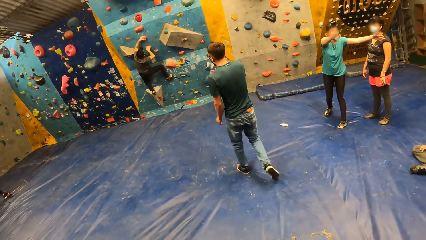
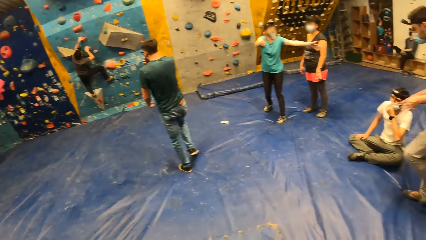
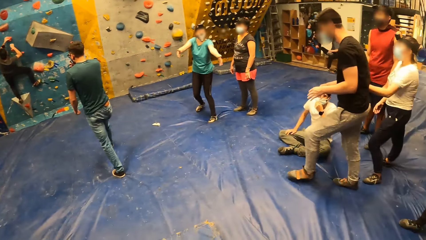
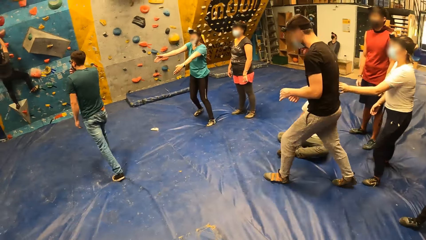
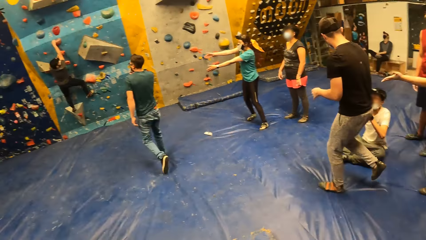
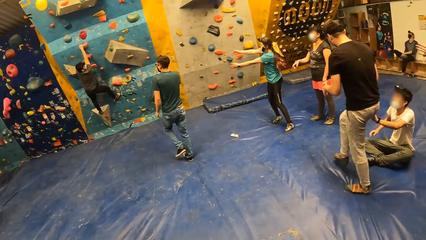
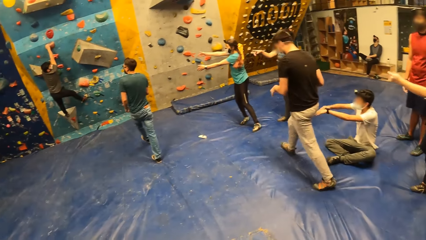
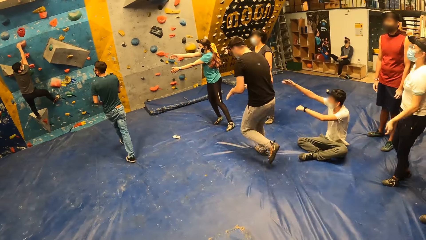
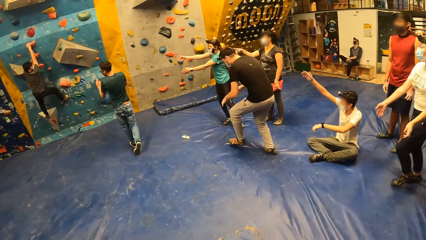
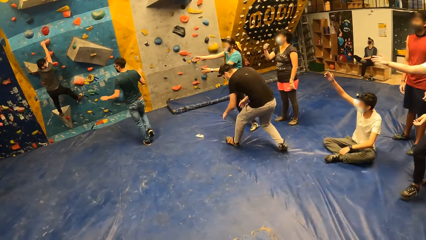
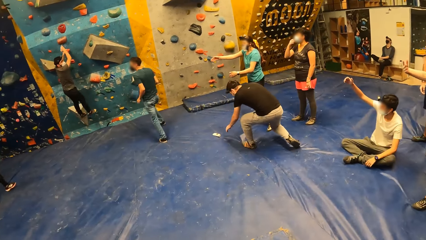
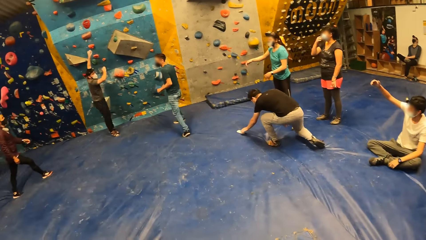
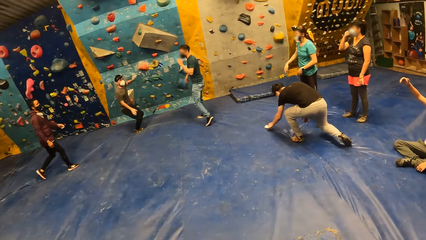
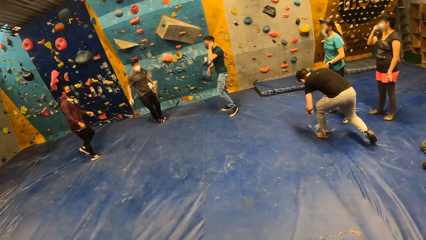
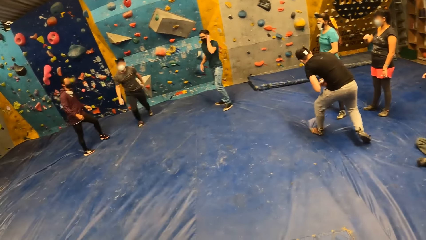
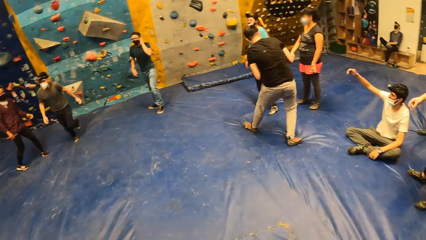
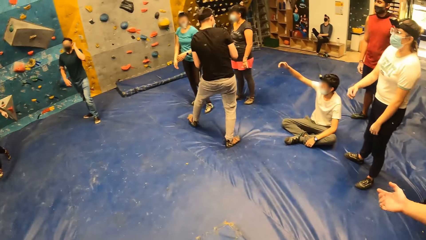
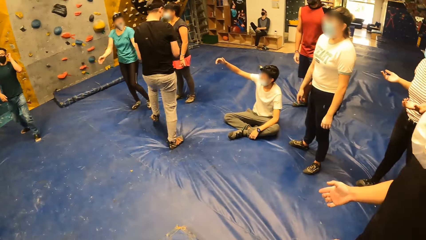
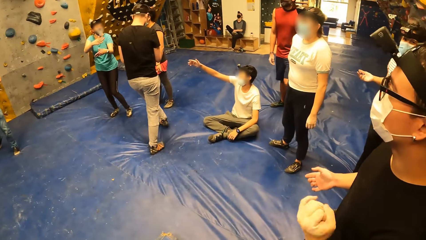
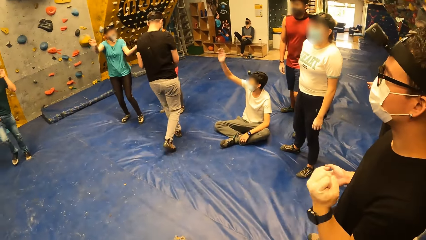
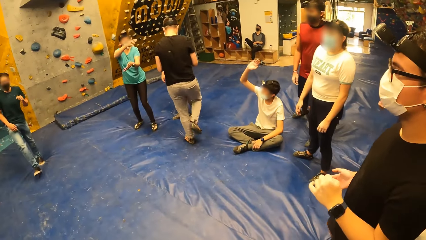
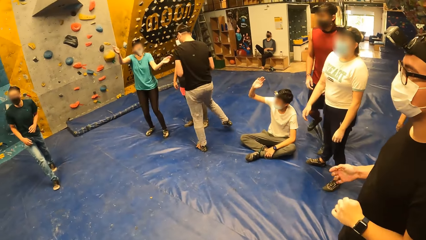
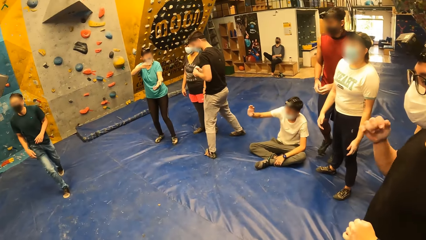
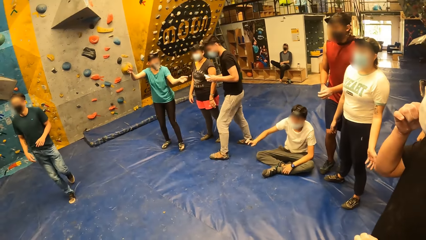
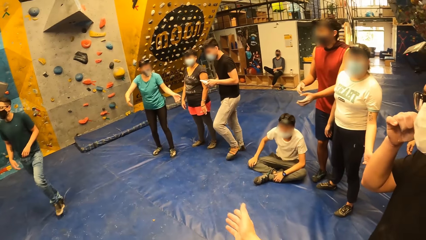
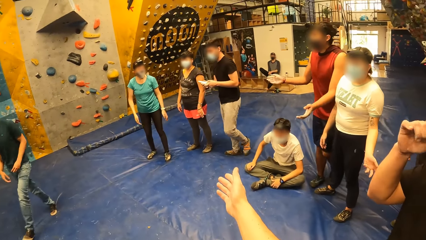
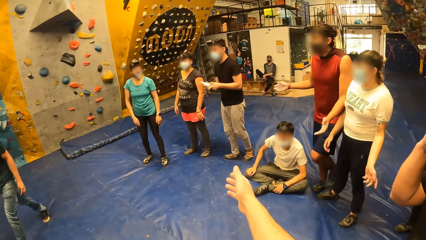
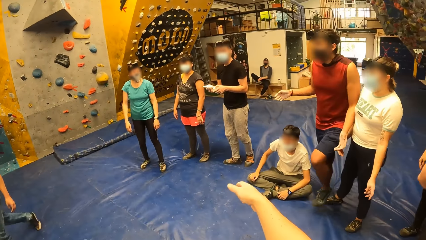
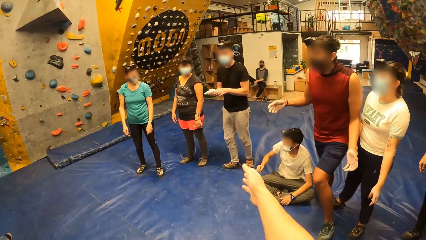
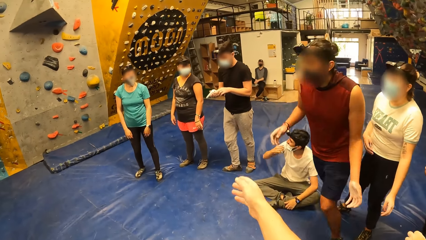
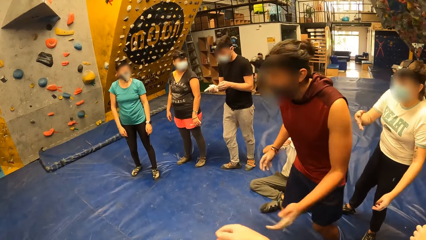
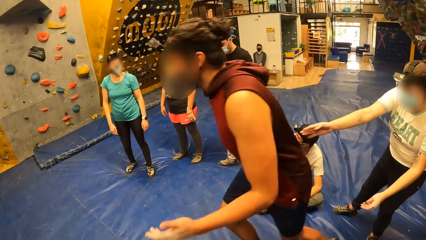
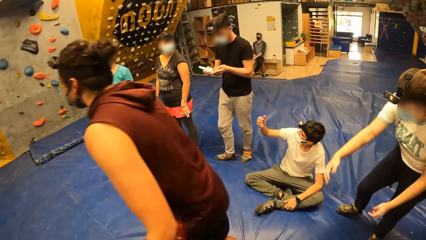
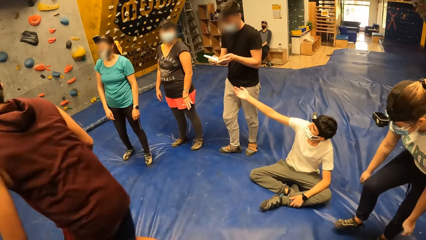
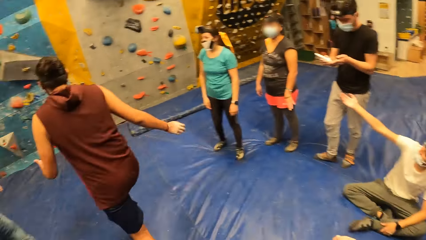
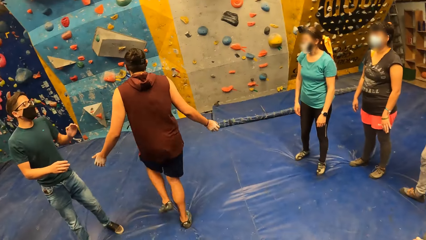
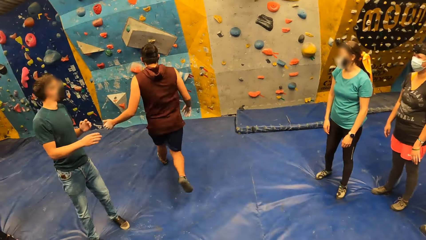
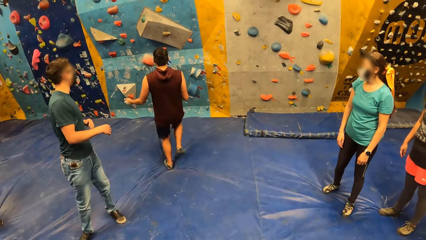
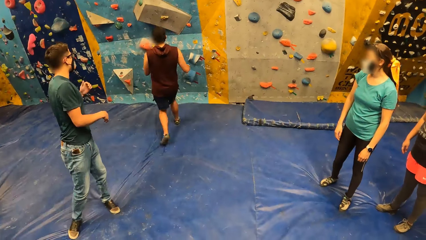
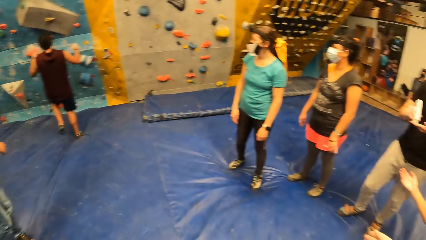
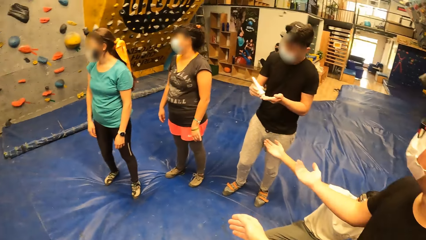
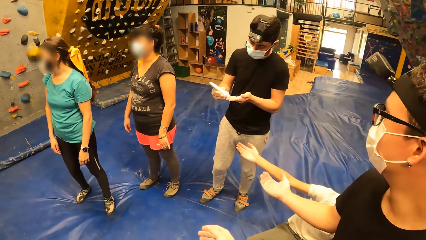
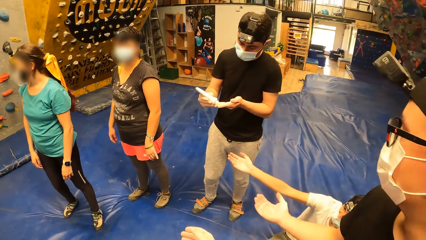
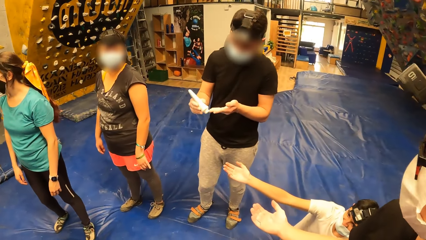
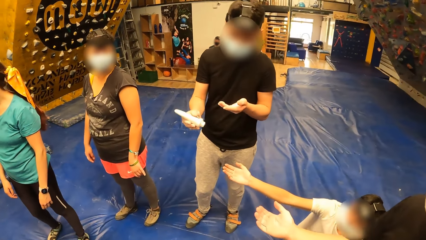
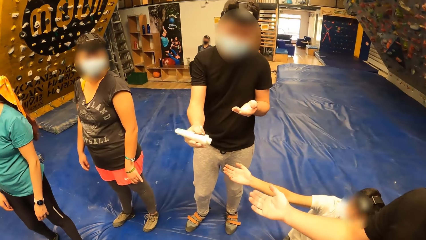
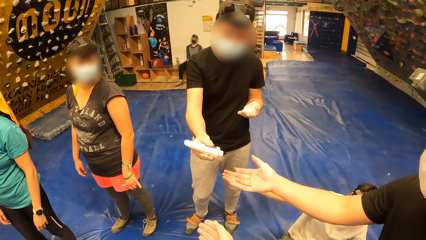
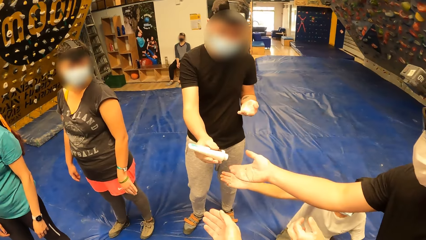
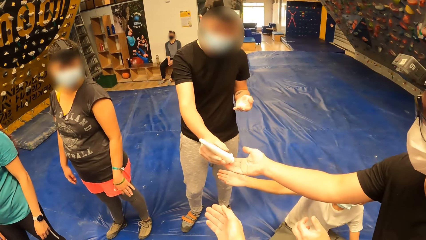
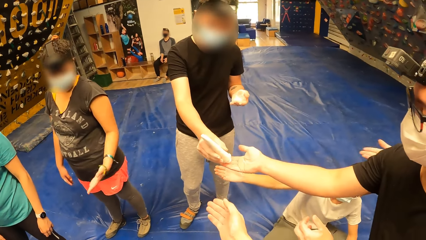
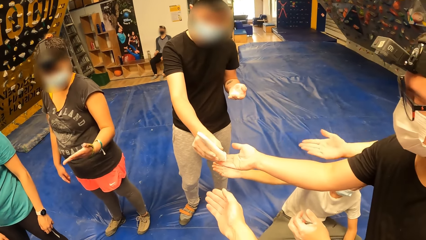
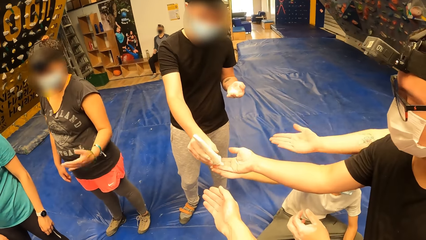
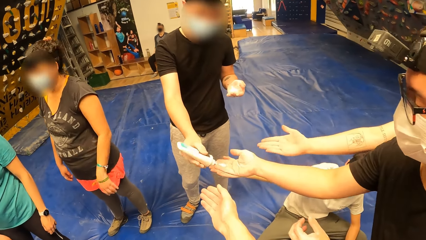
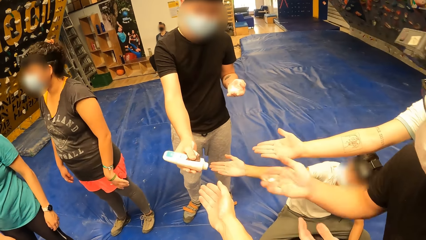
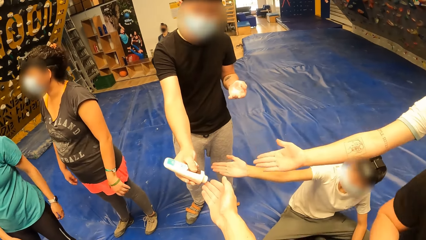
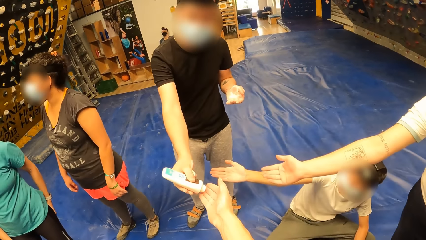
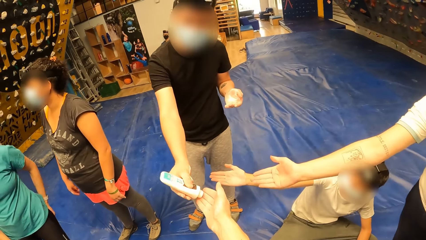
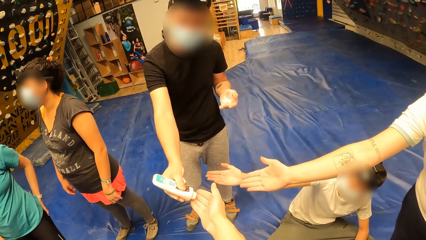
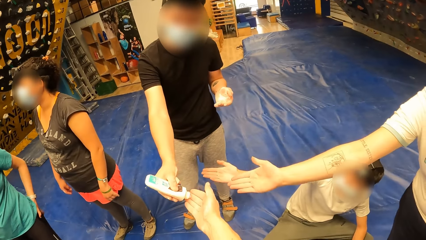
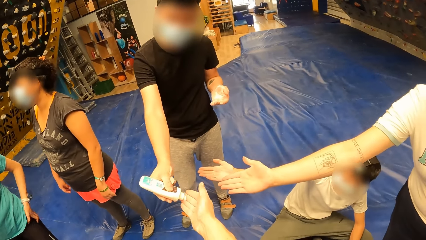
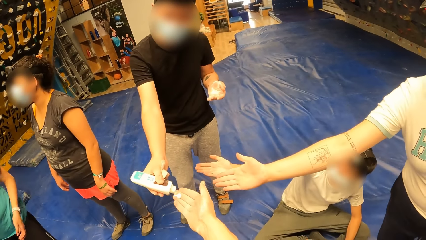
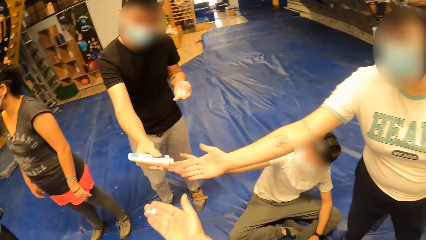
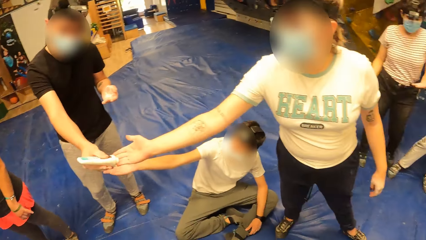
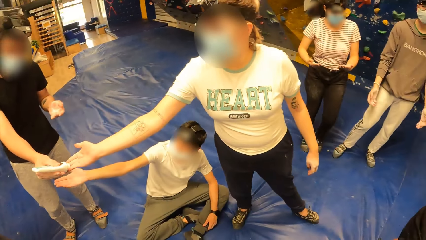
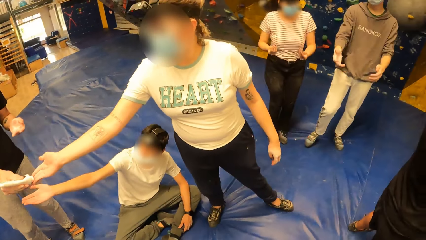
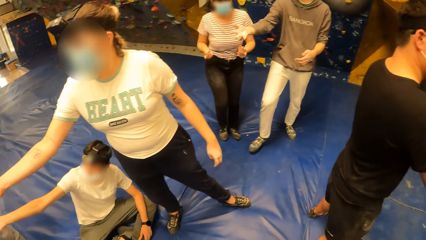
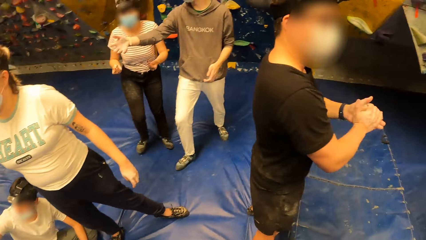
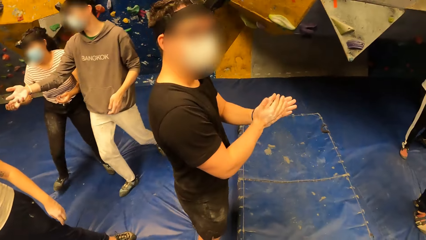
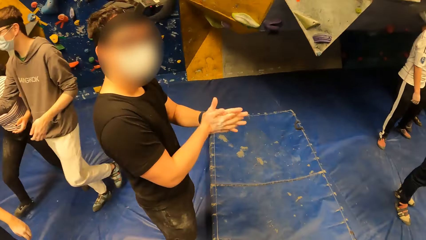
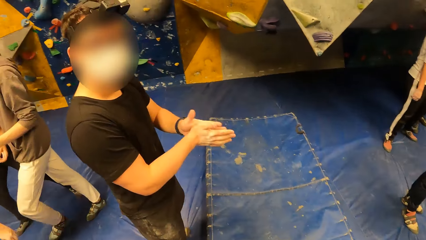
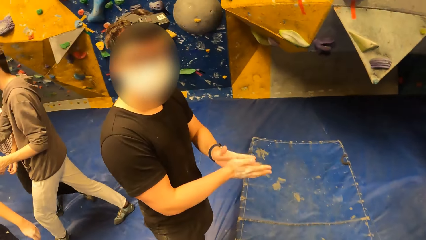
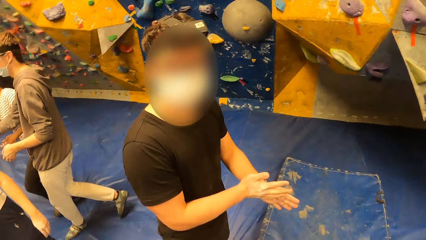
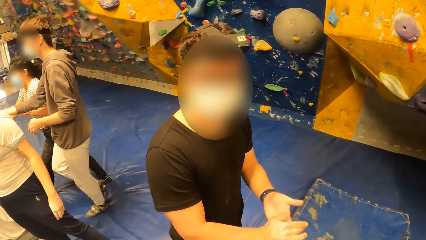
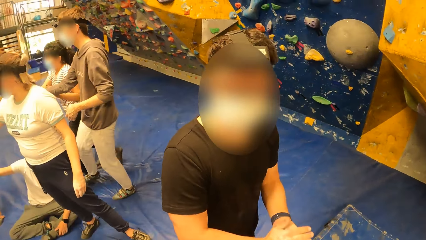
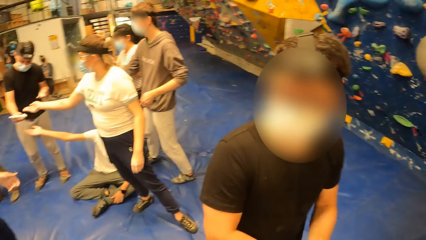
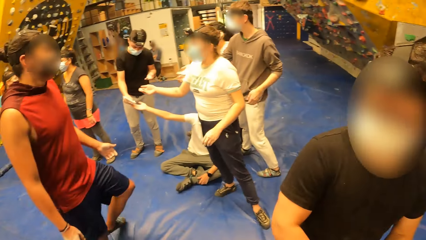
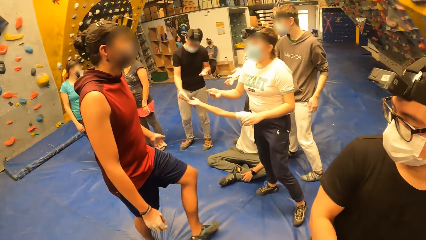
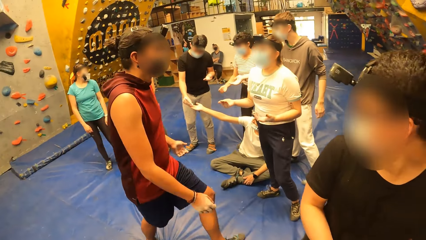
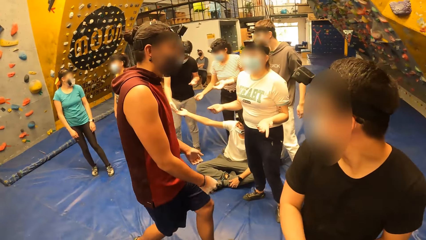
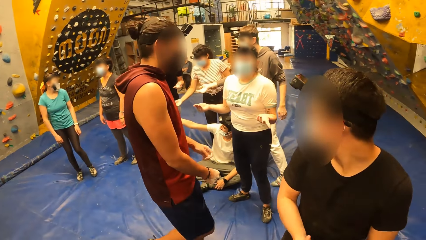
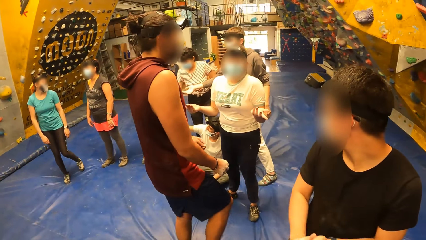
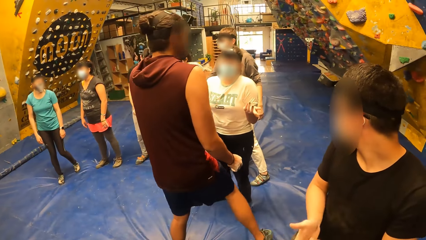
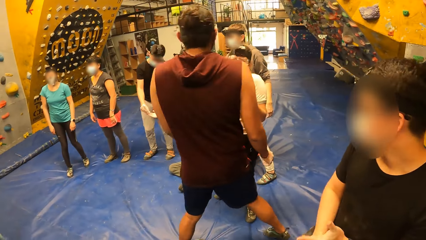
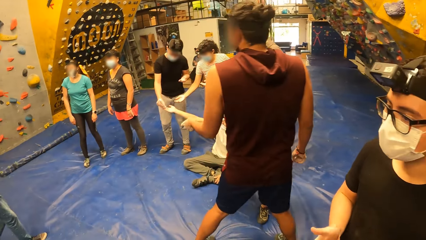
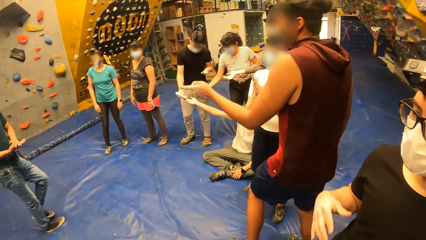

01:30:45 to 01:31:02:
A woman gestures to a man. A second man picks up a bottle of lotion on the crash pad with his left hand. A third man jumps down from the bouldering wall on the crash pad. A fourth man picks up paper on the beam. The second man holds the bottle of lotion with both hands. The second man opens a lid from the bottle of lotion with his left hand. The second man applies the lotion or cream on his left hand with his right hand. The first man runs towards the boulder. A fifth man stretches the hand. The second man applies the lotion on the right hand of the fifth man with his right hand. A sixth man stretches the hand. The camera wearer stretches the hand. The fifth man receives cream from the second man. Another woman stretches the hand. The second man applies the lotion on the right hand of the camera wearer with his right hand. The camera wearer receives cream from the second man. The second man applies the lotion on the right hand of the other woman with his right hand. The other woman receives cream from the second man. The fifth man rubs the lotion in both hands. The fourth man spreads cream on hands. The second man applies the lotion on the right hand of another man with his right hand.
